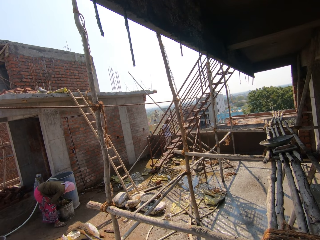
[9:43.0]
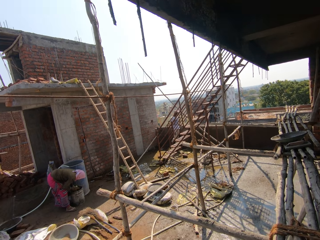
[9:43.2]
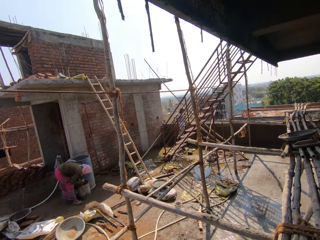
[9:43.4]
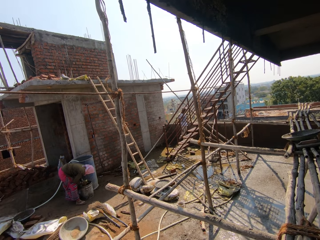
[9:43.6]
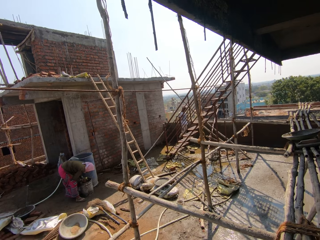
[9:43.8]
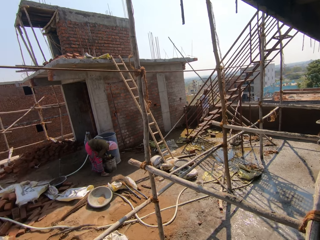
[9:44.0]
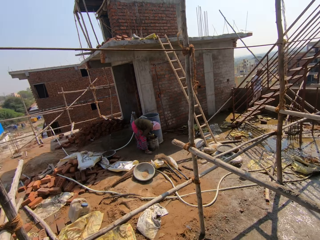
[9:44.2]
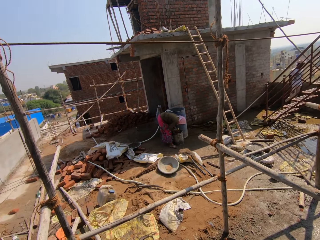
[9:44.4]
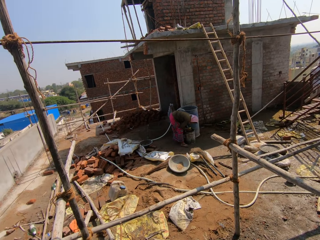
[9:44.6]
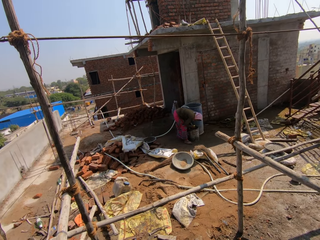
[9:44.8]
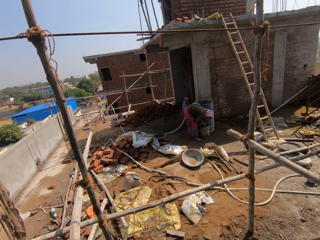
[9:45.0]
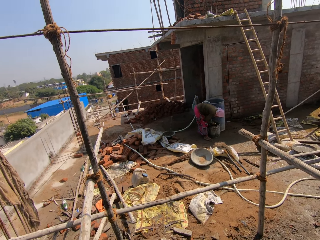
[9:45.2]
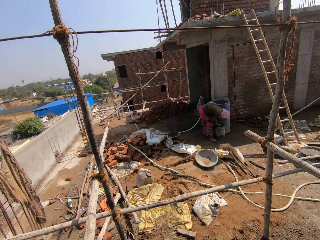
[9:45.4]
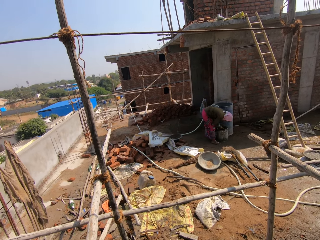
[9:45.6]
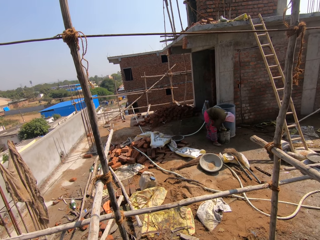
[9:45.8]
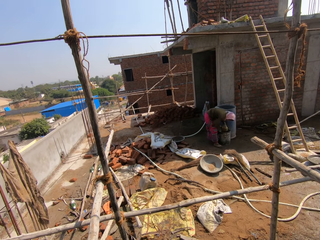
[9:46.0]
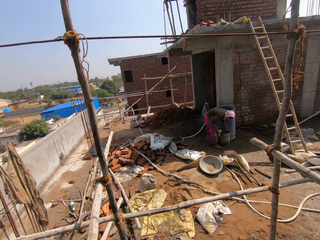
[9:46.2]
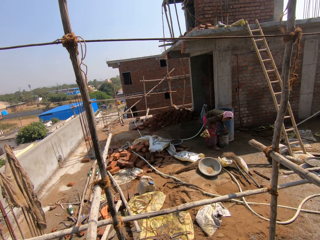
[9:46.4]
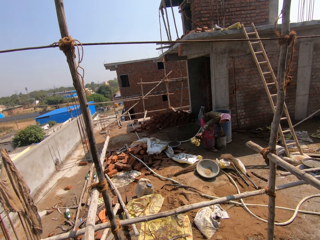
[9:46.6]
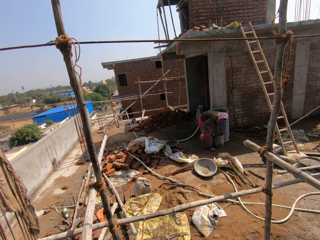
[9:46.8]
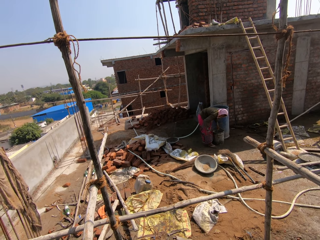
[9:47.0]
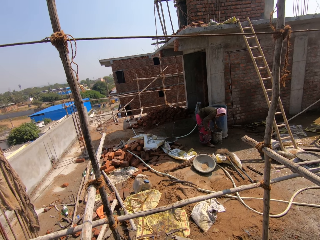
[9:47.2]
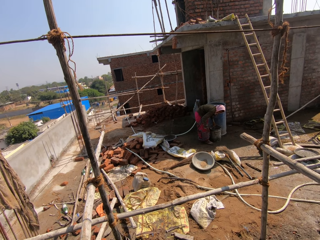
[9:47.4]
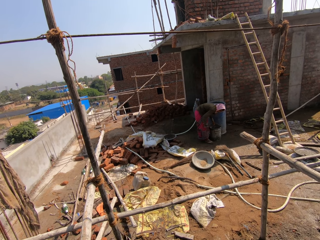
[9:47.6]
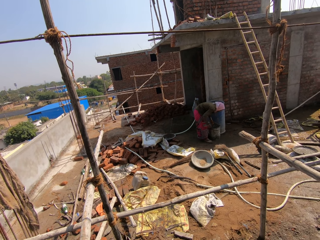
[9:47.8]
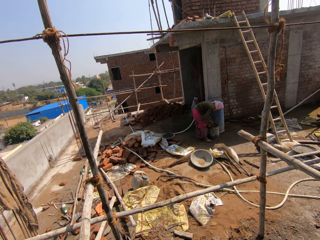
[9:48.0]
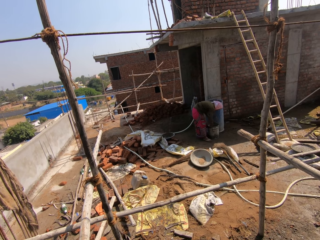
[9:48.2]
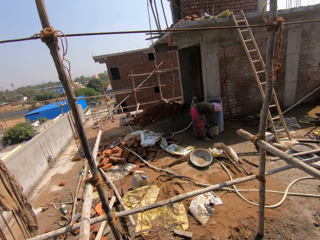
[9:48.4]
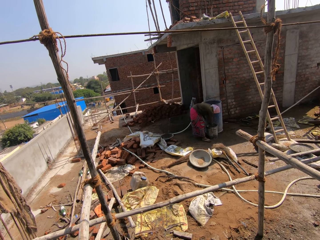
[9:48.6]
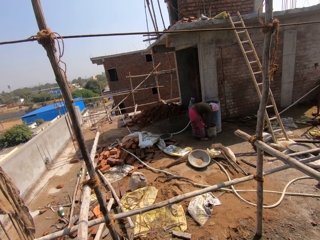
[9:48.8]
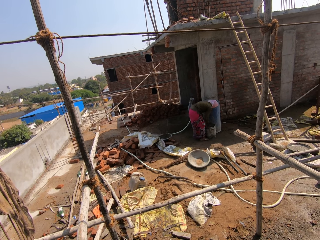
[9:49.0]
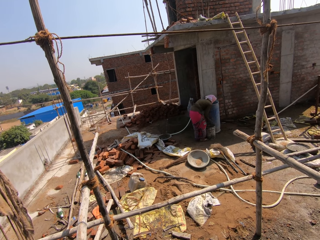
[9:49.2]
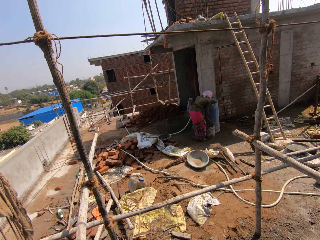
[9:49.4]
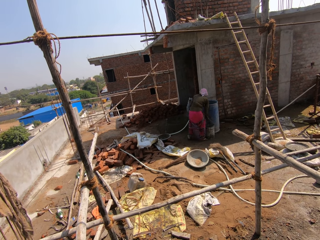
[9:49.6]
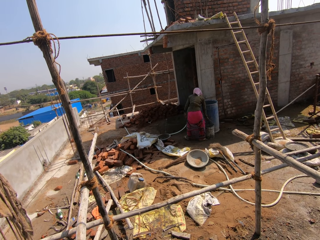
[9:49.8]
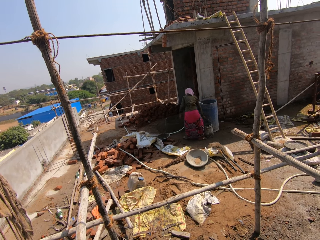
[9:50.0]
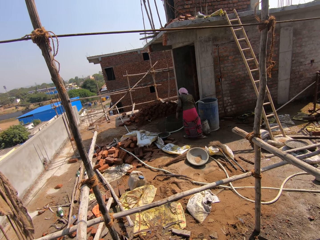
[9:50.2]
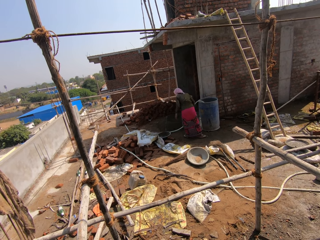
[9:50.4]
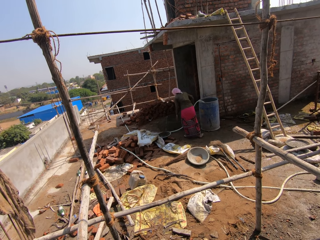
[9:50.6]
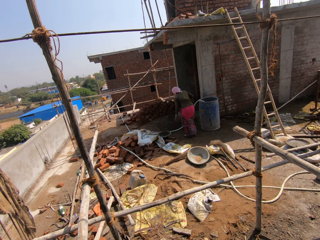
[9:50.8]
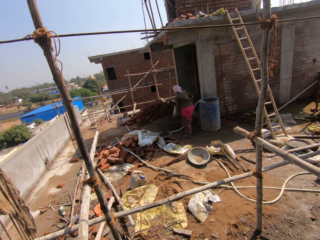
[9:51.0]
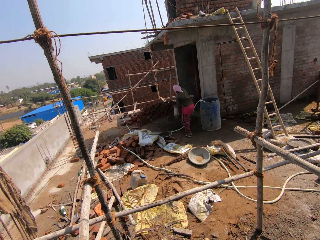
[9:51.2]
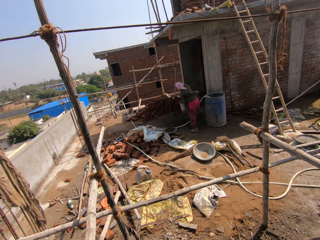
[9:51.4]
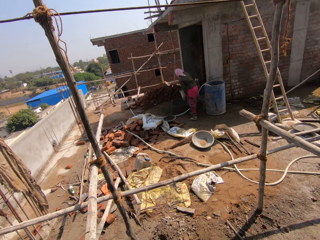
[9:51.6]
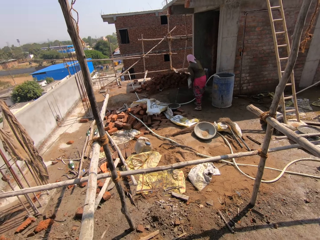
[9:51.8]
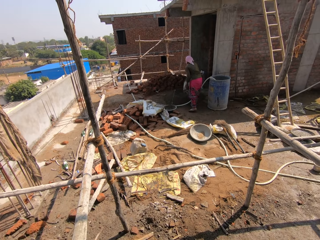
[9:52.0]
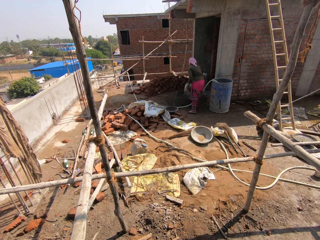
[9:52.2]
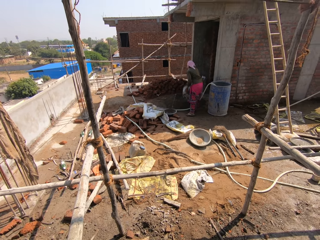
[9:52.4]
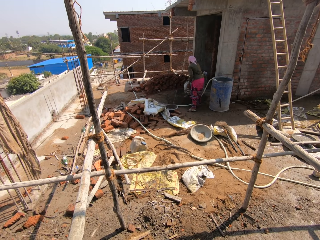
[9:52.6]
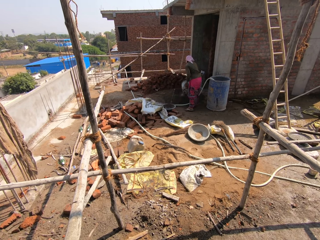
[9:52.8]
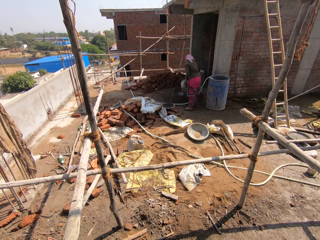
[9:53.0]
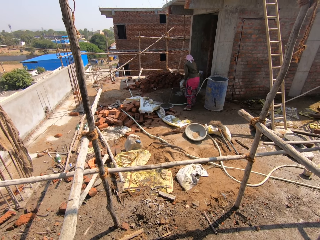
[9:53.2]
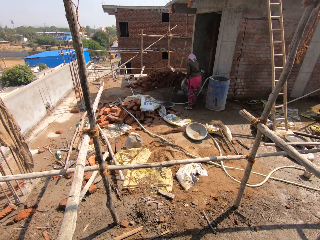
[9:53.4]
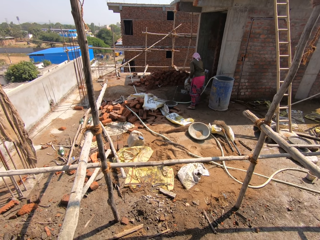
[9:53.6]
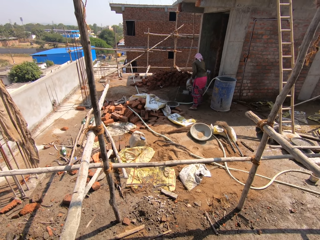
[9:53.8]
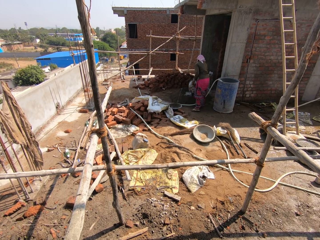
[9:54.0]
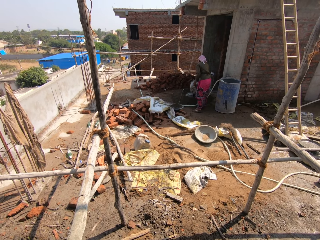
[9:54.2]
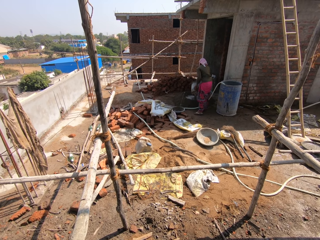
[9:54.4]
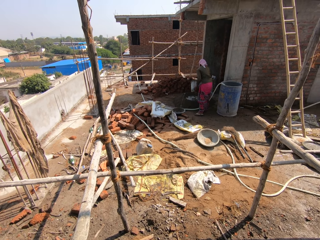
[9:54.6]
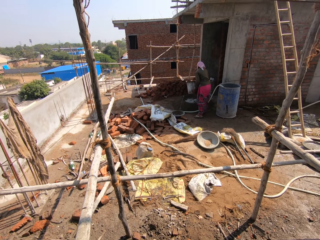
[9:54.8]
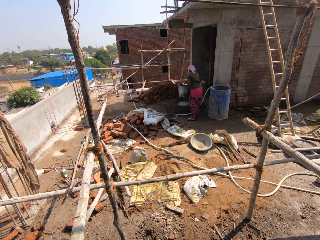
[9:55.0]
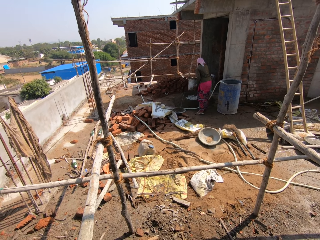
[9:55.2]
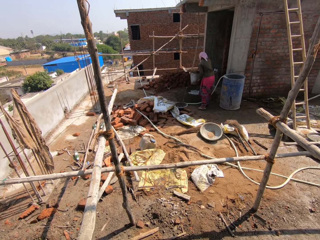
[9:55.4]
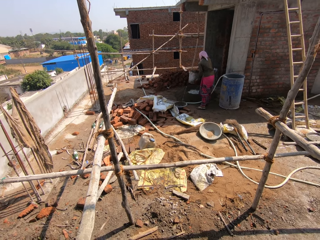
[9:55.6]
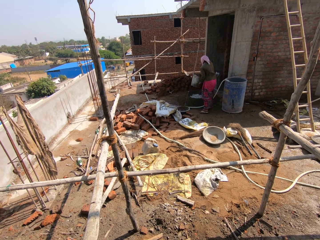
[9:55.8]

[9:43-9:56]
The camera wearer looks at a woman. The woman puts something on the floor, lifts a bucket and pours water on the mortar.

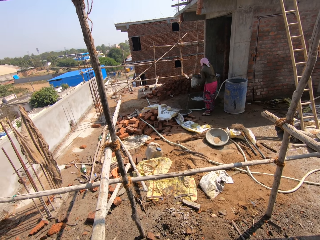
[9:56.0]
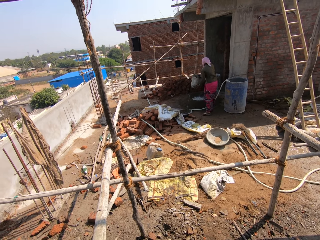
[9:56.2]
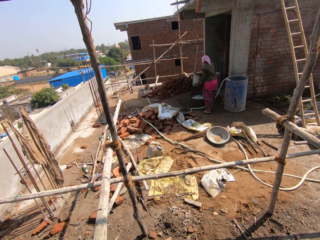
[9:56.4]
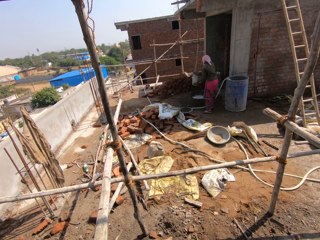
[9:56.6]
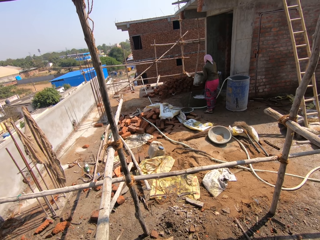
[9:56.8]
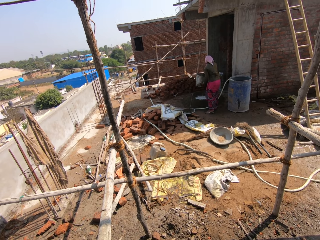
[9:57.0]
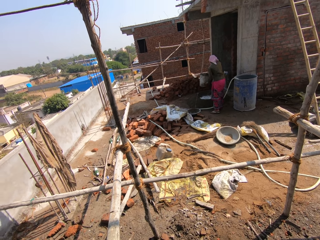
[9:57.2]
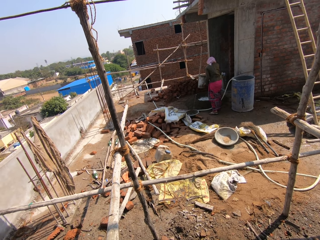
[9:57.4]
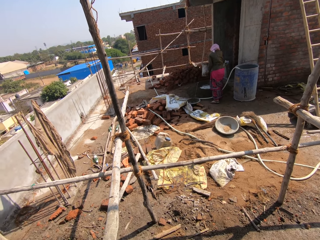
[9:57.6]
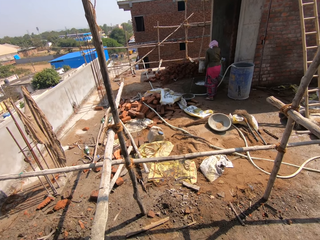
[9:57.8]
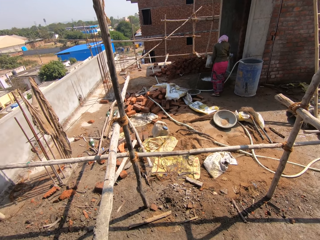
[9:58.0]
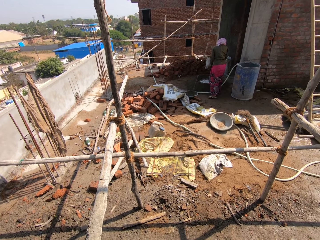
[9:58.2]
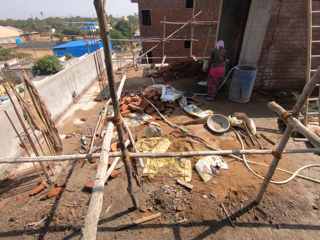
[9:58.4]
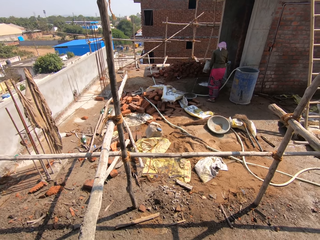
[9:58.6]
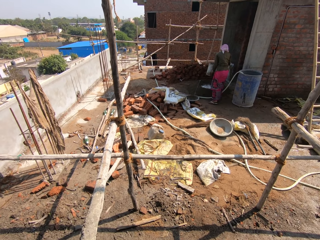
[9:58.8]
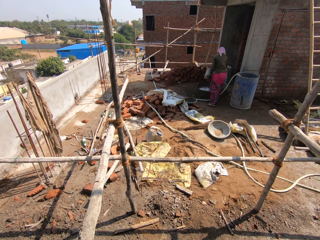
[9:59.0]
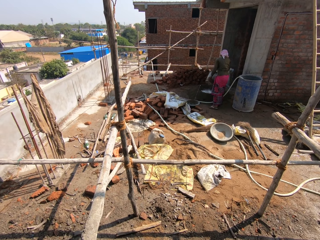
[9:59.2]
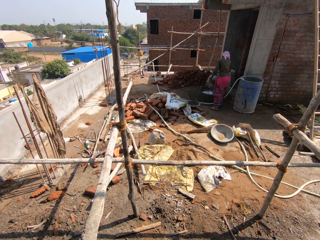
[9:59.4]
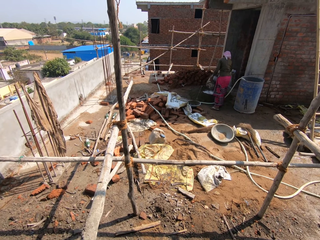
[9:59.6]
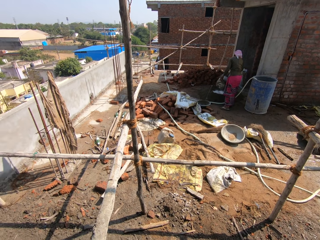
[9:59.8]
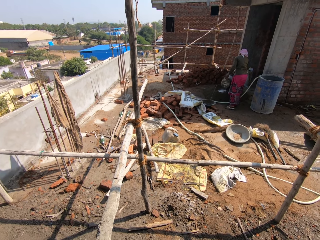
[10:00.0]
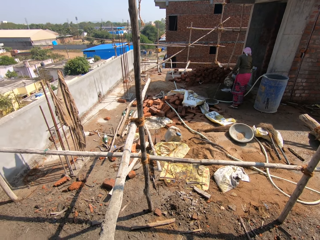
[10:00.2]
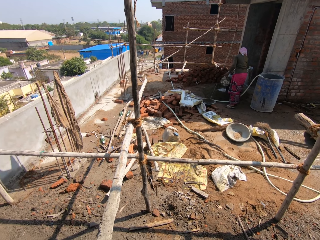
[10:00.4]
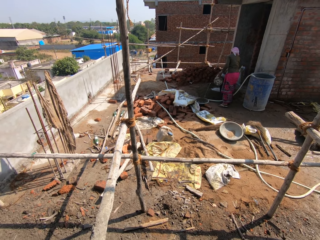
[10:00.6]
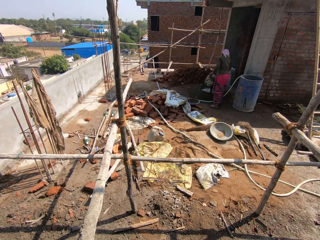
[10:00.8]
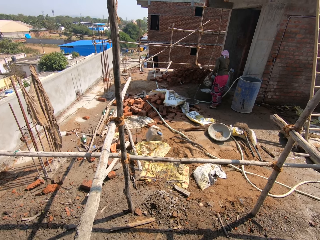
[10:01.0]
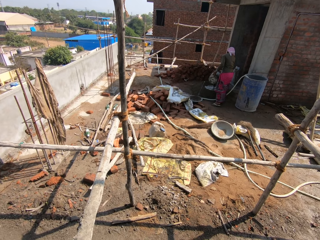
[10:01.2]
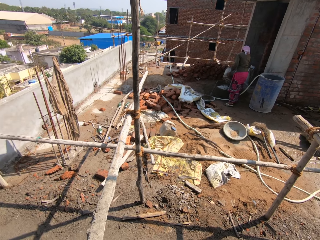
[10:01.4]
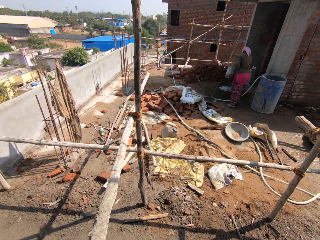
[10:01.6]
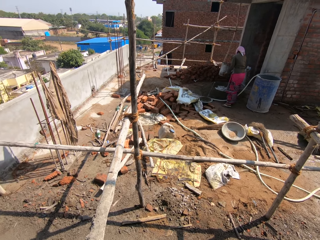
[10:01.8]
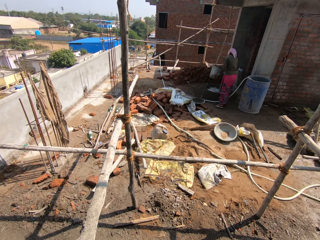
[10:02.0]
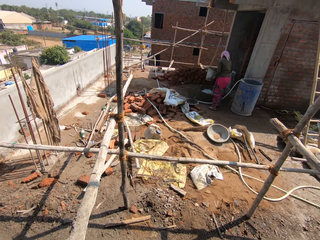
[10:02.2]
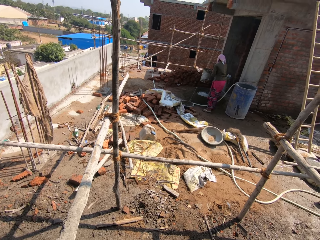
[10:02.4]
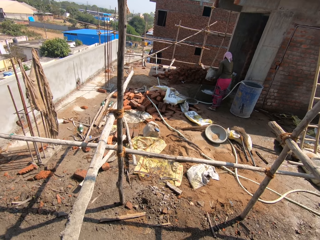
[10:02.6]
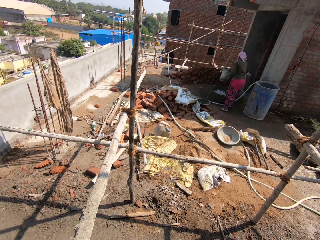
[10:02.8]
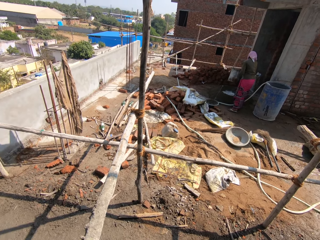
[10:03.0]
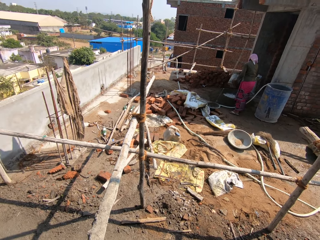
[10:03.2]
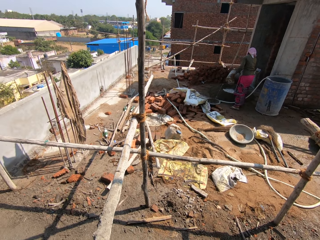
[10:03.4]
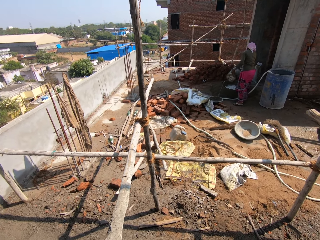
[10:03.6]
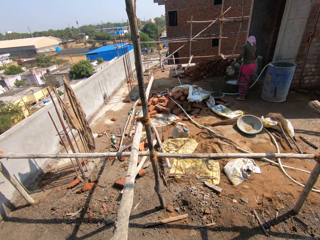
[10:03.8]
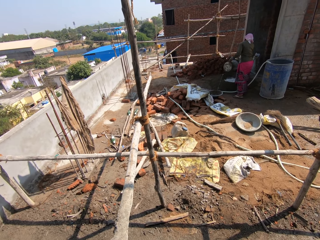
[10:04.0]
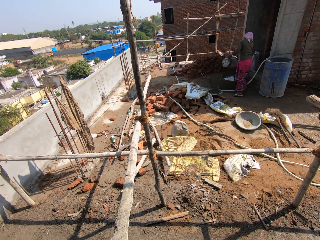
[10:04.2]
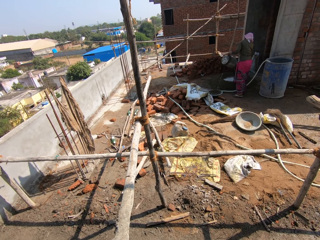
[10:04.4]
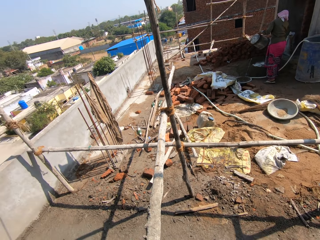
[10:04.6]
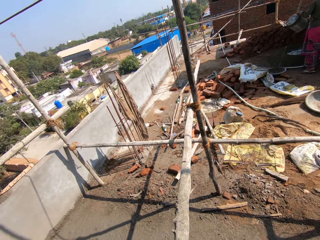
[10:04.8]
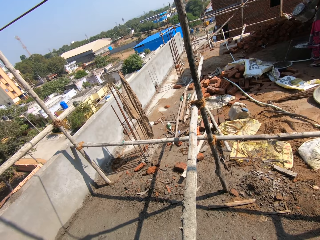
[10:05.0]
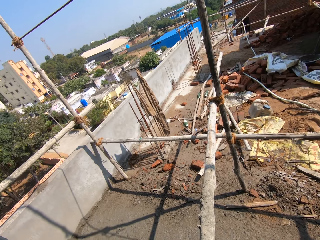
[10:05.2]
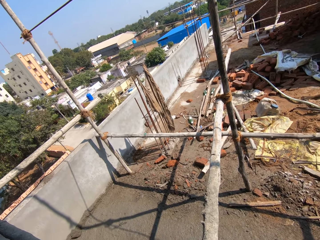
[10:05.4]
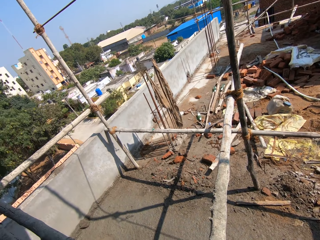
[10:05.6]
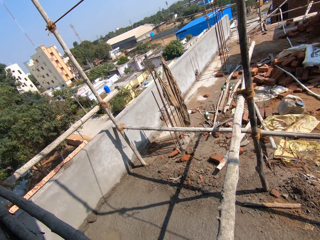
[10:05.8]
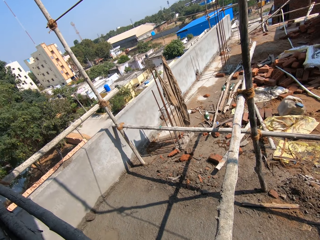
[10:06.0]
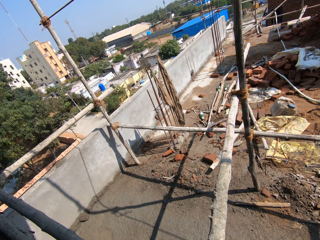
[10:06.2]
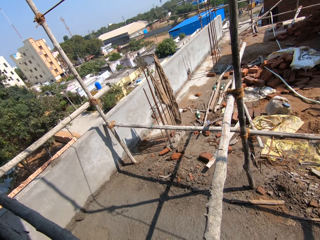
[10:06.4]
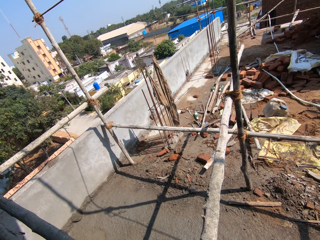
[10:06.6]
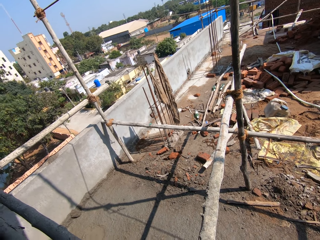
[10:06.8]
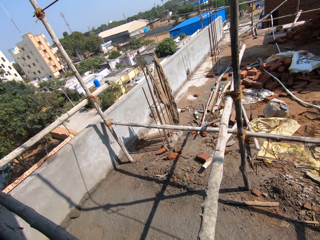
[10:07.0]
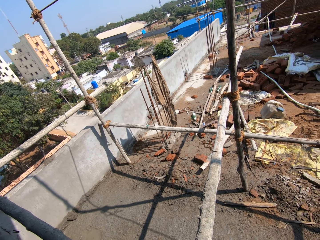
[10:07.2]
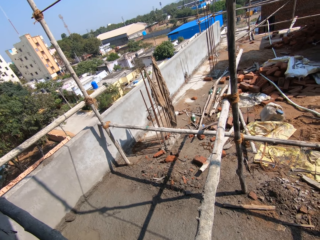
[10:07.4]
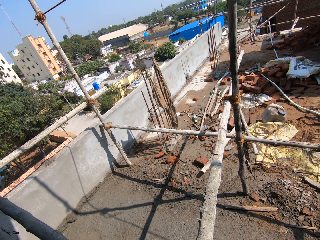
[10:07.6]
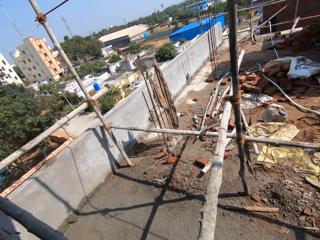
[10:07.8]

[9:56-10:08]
The woman shakes the bucket, pours water on the mortar, shakes the bucket and pours water on the mortar. The camera wearer looks around the construction area.
